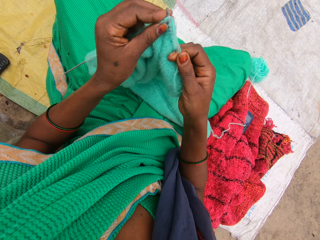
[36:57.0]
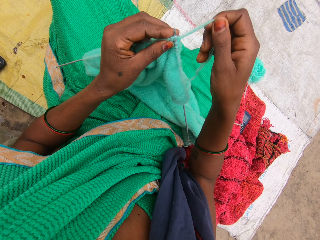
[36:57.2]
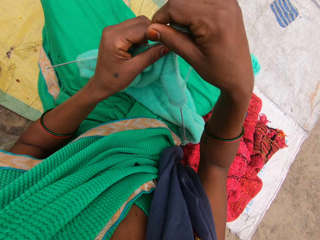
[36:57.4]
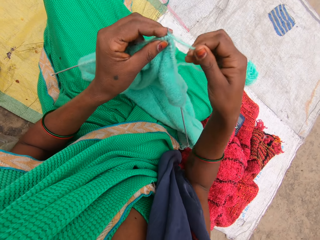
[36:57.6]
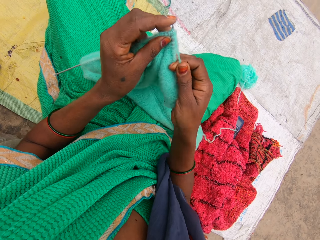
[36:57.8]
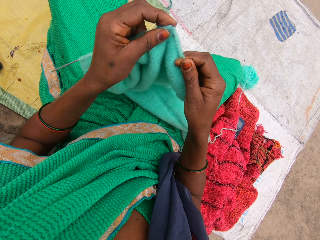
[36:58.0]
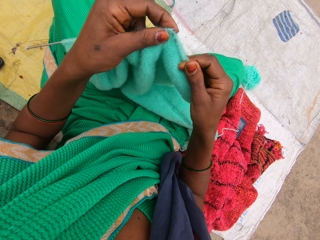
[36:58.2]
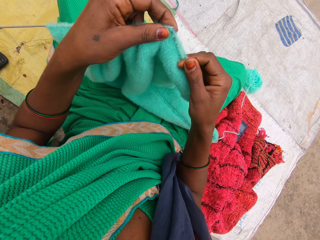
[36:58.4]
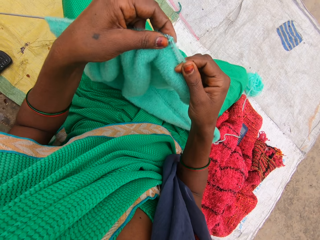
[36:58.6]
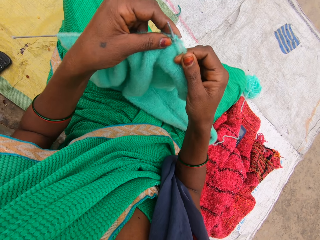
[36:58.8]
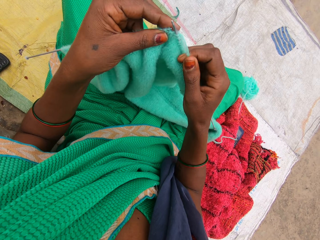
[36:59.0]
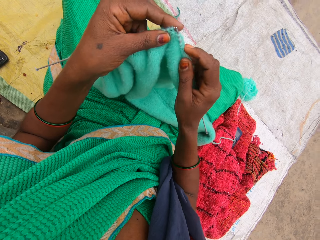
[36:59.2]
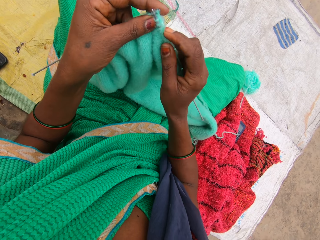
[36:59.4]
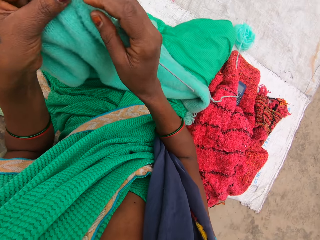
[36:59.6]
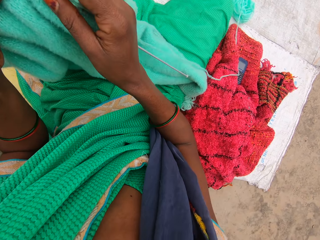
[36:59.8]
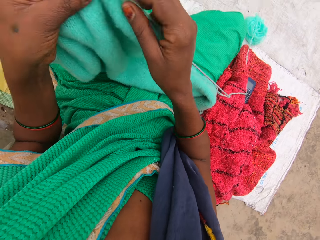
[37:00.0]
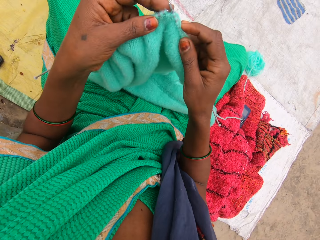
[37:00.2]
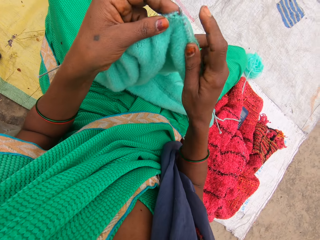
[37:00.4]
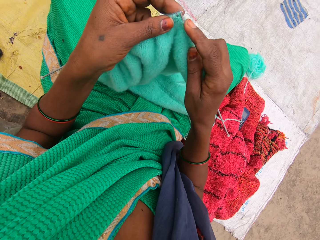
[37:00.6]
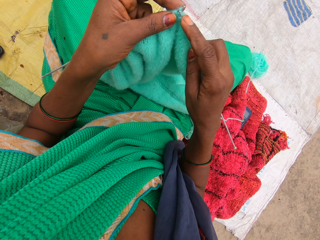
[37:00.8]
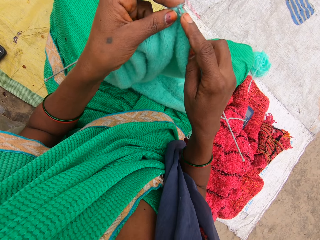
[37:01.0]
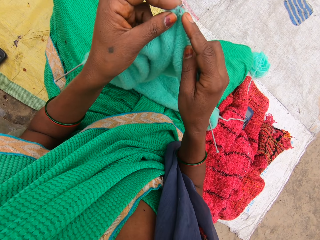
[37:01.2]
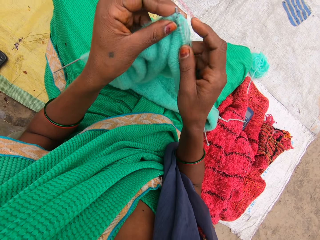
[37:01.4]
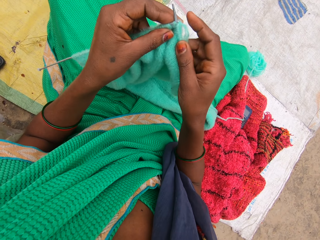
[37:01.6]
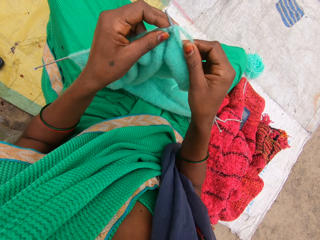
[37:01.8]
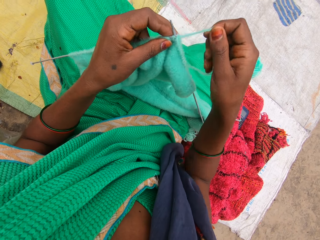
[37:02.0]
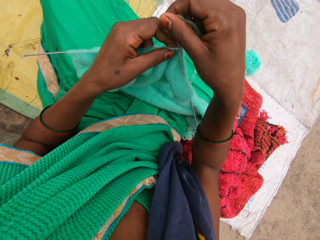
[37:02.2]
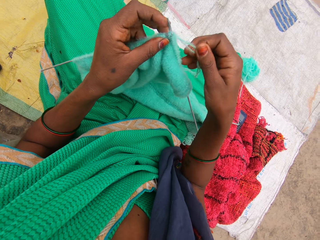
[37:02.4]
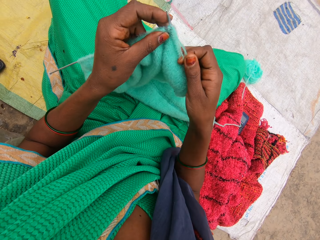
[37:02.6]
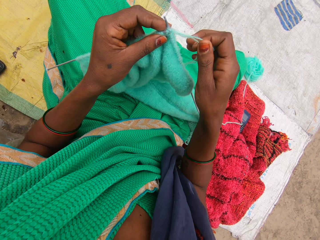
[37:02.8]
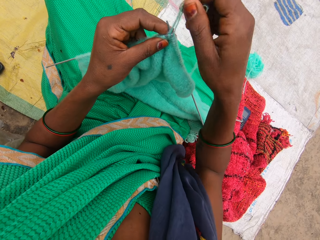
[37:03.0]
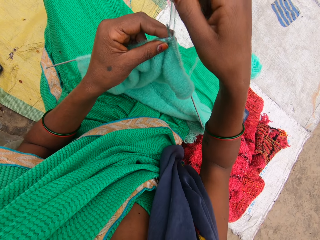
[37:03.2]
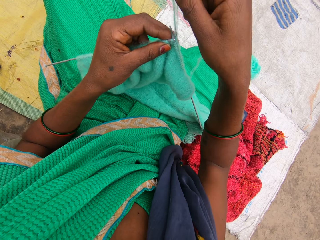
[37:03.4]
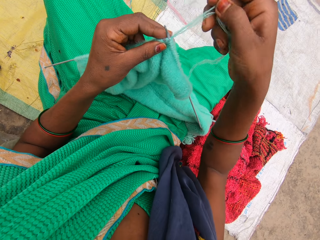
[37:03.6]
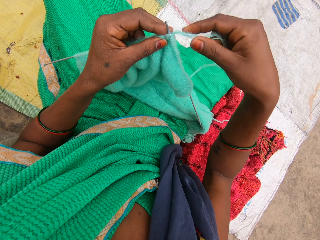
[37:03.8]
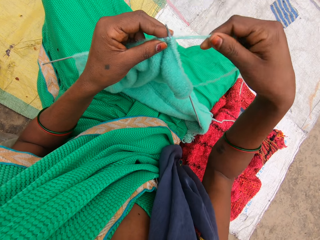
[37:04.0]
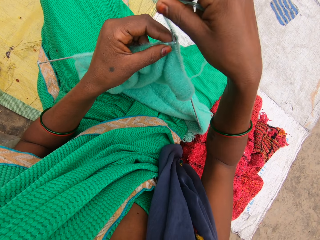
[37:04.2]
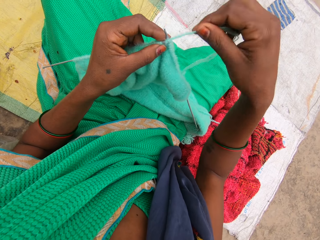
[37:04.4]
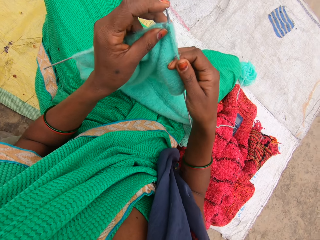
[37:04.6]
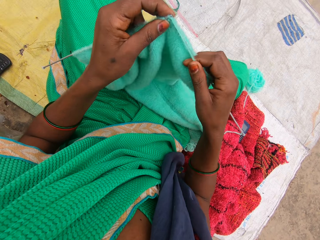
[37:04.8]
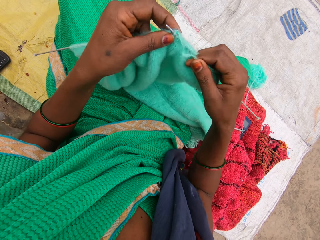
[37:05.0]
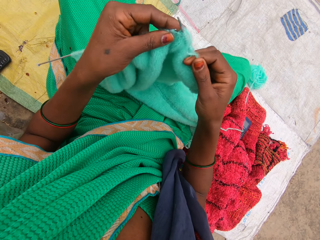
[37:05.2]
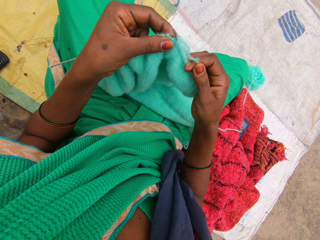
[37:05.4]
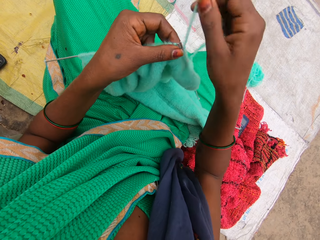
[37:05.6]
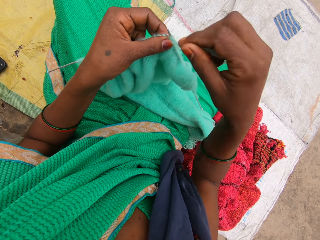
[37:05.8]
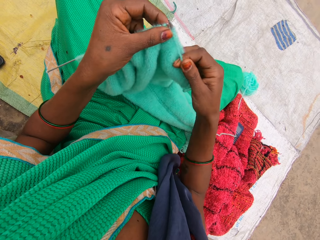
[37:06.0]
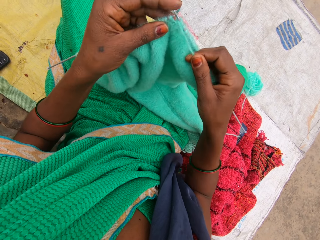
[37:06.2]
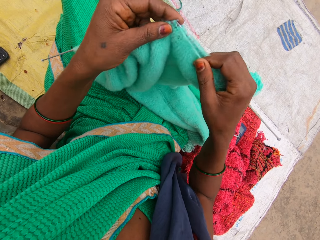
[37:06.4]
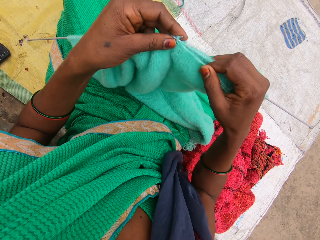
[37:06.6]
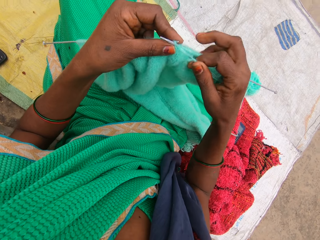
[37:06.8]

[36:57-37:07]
The camera wearer looks around the compound. They sew the piece of cloth.

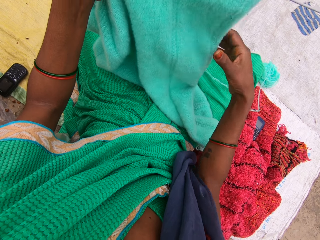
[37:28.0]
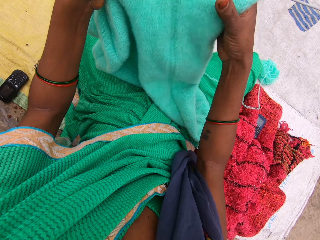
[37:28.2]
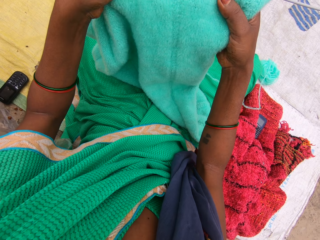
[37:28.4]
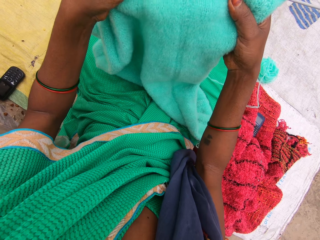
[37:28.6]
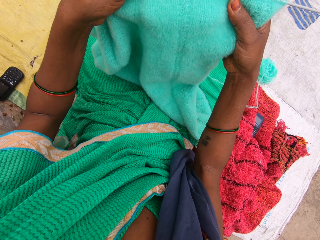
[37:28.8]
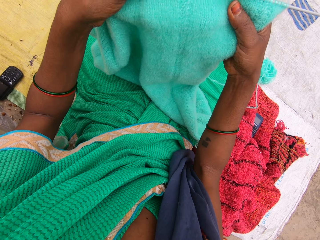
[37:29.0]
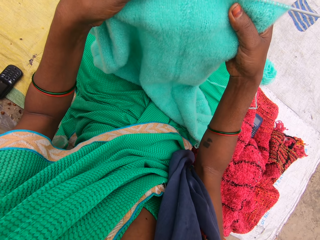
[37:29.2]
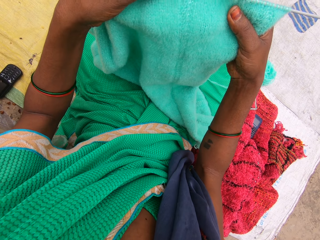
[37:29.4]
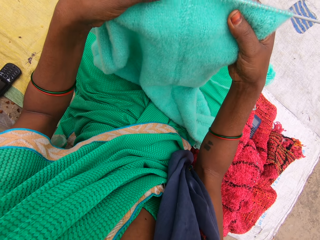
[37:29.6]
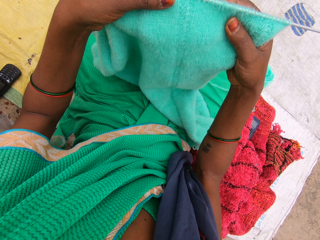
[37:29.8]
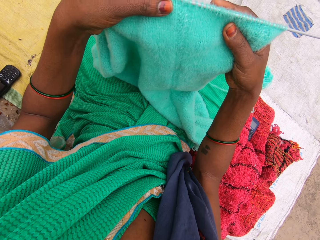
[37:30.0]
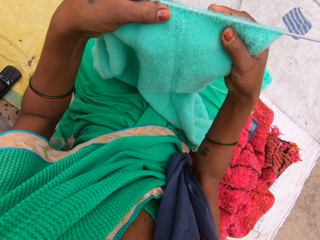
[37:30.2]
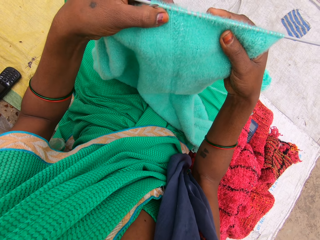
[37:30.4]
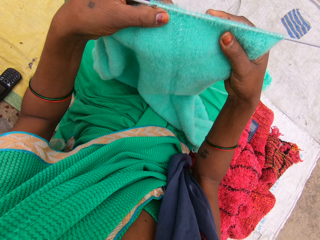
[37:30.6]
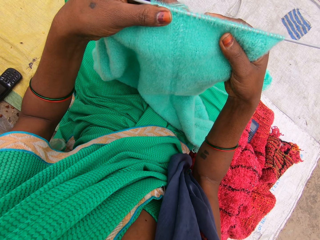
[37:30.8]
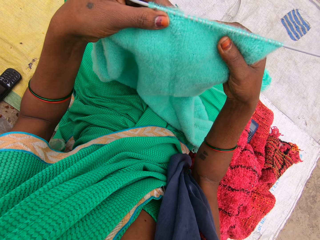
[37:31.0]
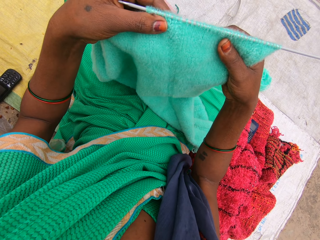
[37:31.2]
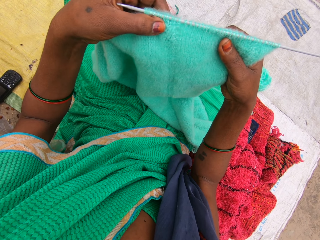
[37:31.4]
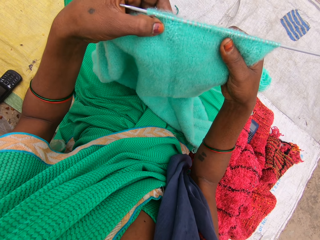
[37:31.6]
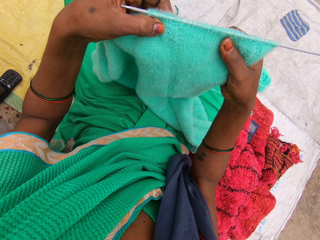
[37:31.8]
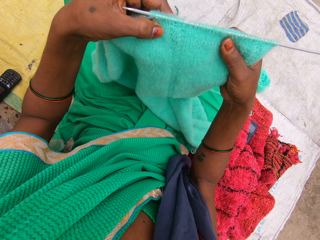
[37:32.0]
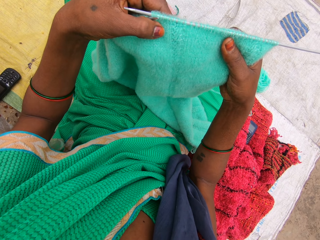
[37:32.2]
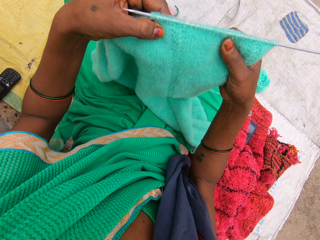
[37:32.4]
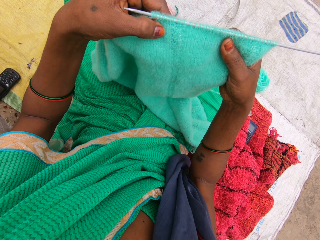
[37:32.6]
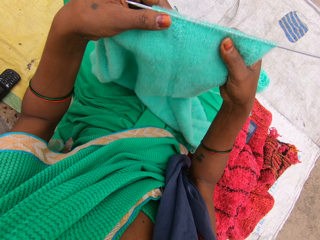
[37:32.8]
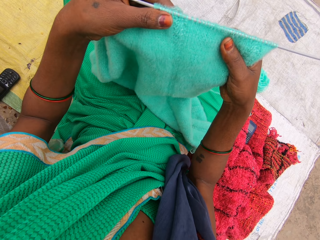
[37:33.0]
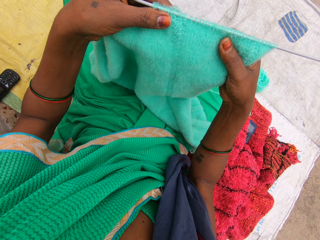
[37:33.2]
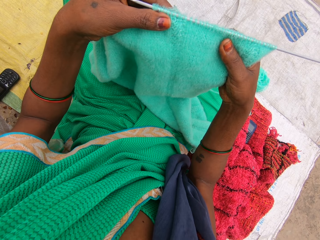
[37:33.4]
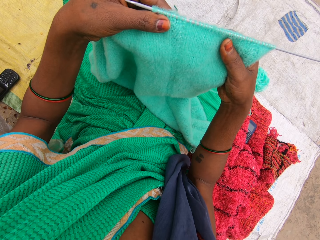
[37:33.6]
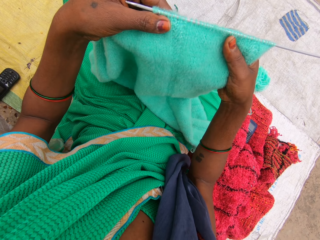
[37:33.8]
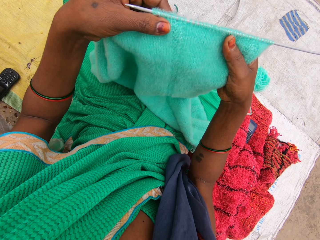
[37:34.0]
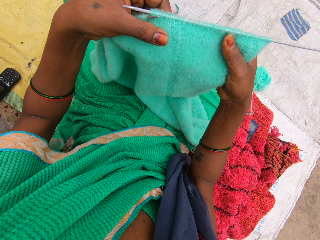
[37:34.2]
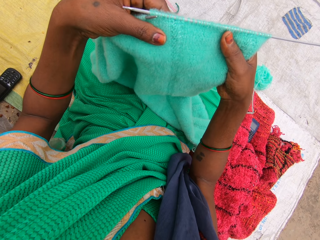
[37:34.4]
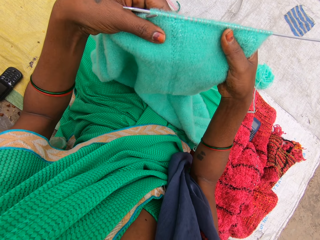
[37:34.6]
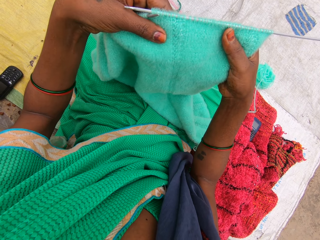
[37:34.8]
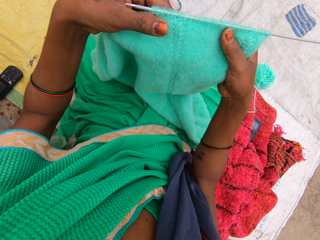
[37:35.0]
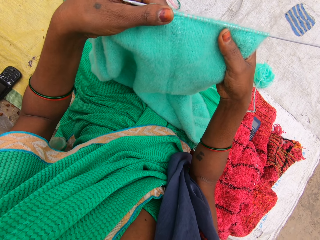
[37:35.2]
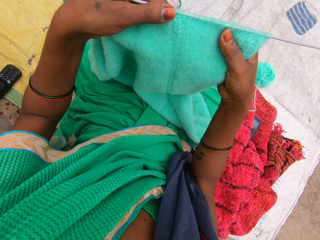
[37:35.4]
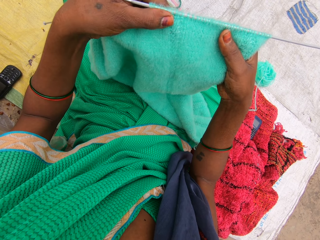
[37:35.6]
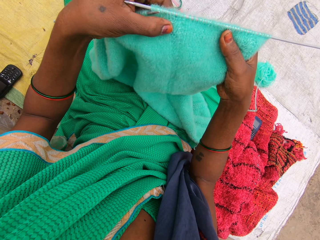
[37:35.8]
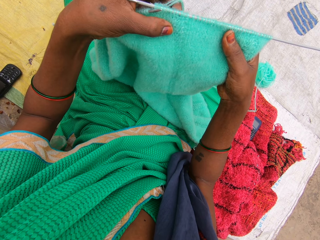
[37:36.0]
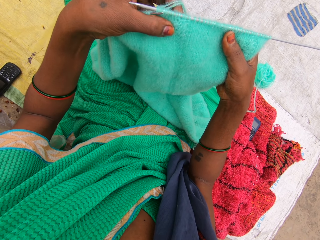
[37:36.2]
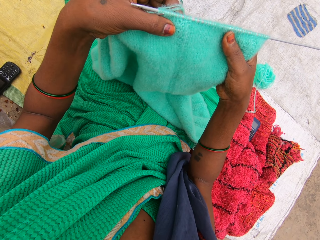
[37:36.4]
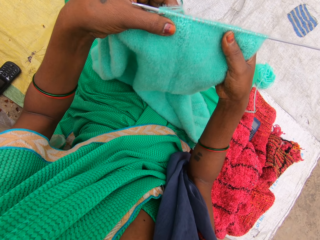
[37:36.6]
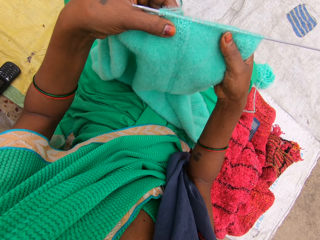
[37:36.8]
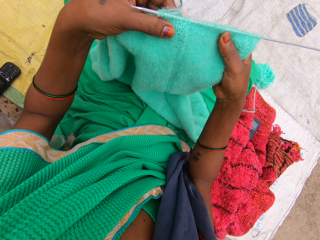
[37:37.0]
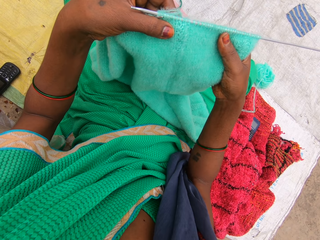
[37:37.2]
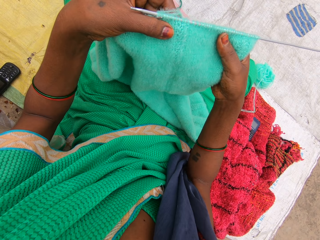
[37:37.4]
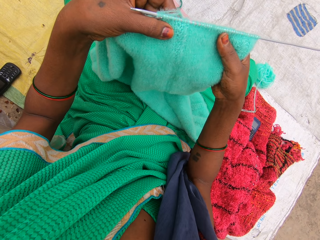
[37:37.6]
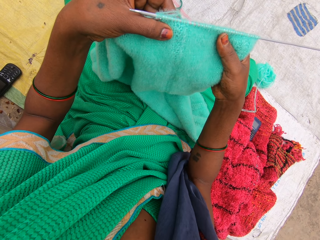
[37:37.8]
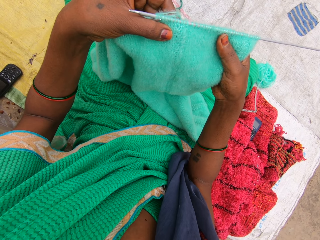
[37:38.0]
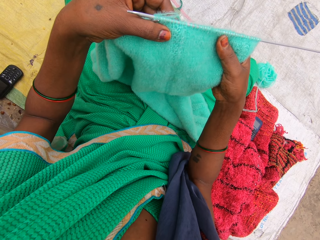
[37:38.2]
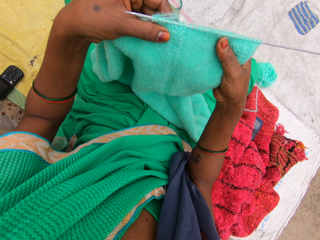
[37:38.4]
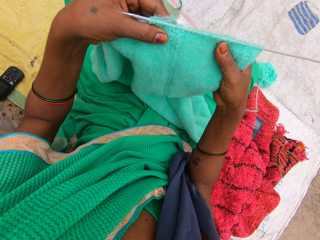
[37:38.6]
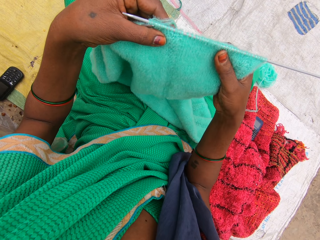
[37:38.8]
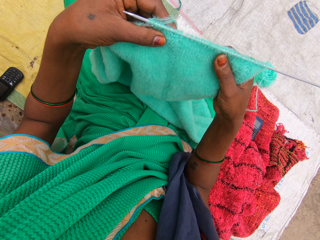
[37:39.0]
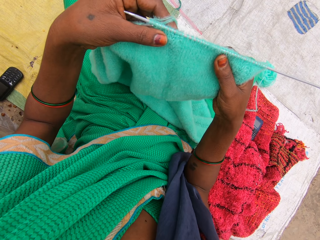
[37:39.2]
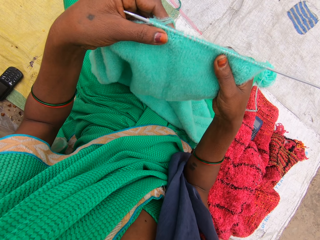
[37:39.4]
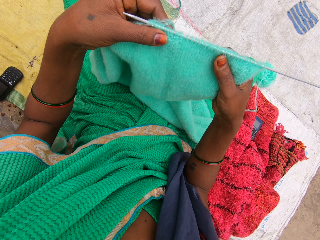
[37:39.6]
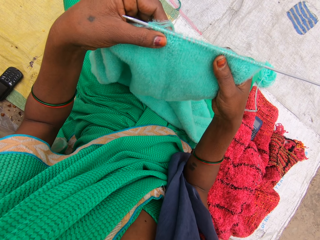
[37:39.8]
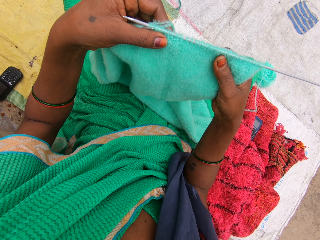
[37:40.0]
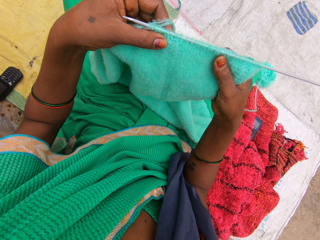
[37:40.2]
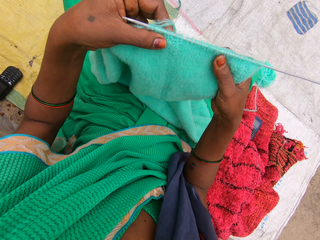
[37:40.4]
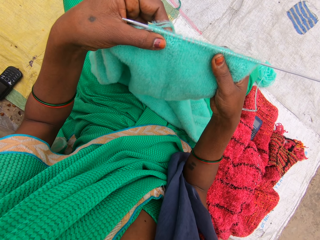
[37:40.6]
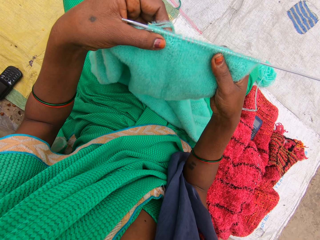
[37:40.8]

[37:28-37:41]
The camera wearer moves a hand along the knitted cloth. A woman converses with the camera wearer. The camera wearer looks at the piece of cloth.
